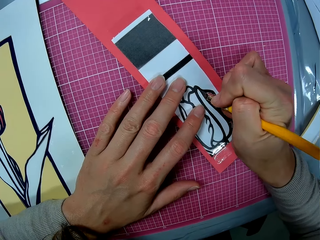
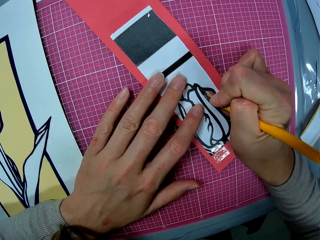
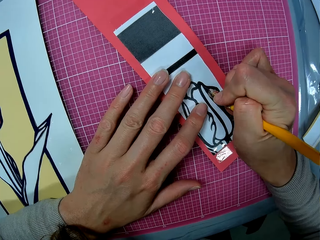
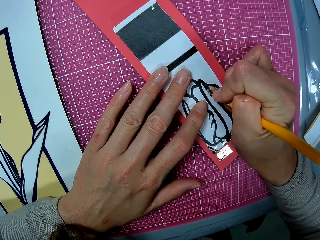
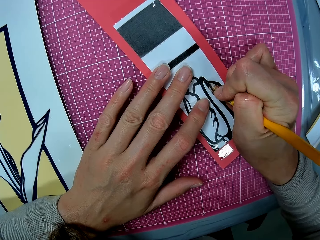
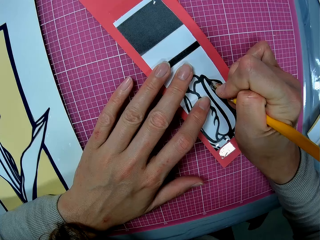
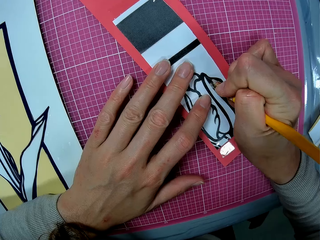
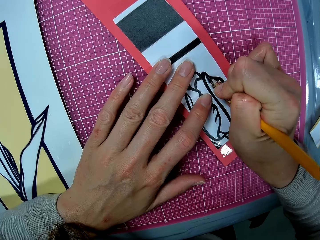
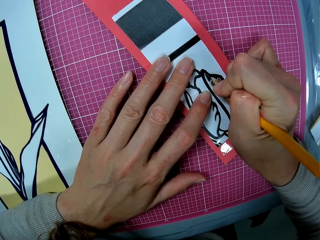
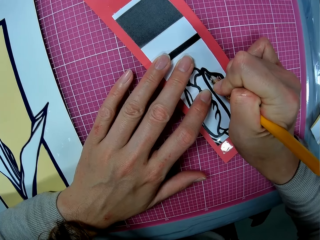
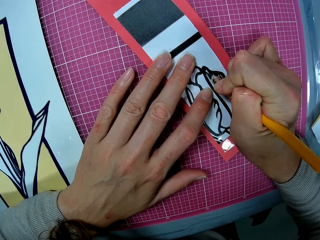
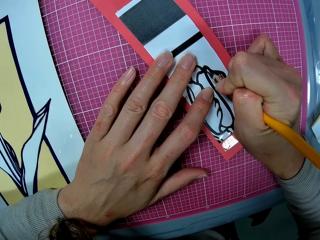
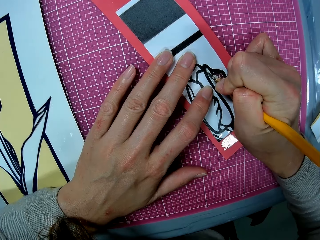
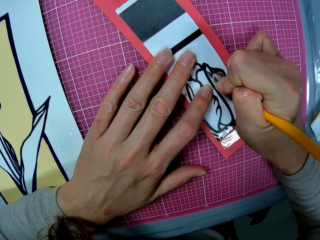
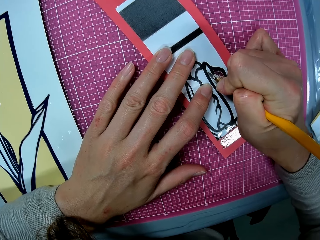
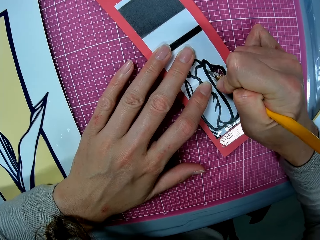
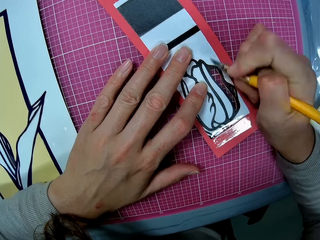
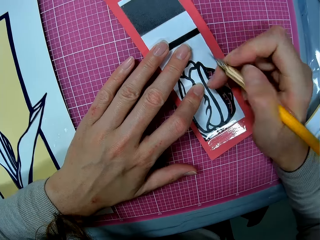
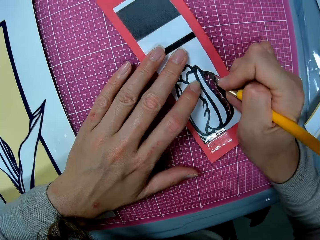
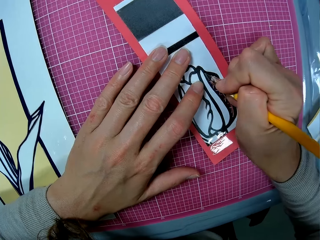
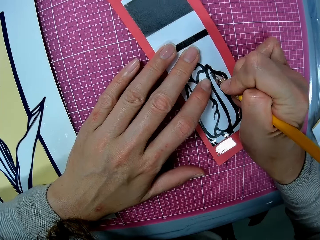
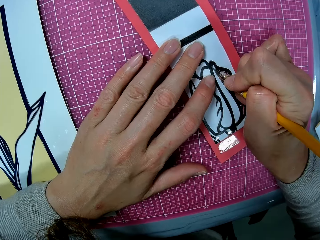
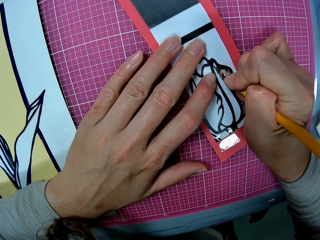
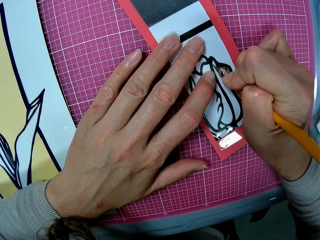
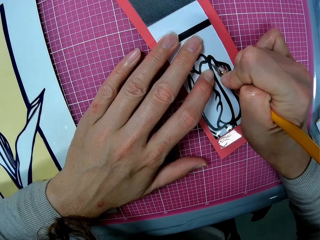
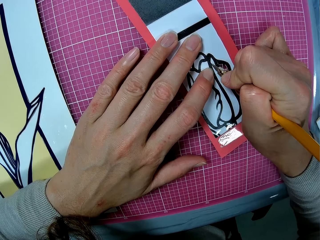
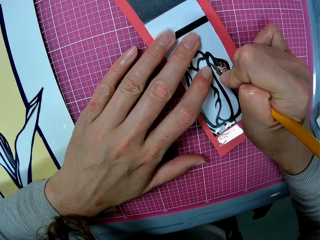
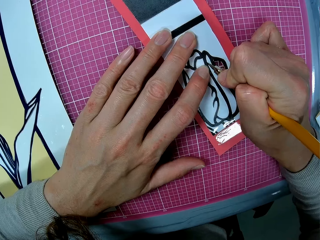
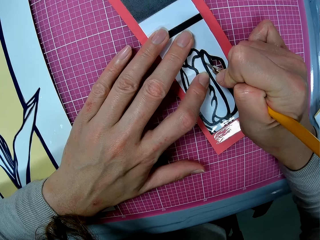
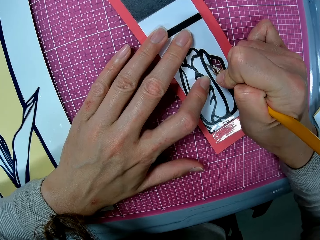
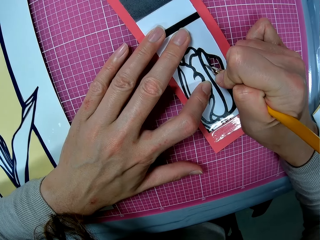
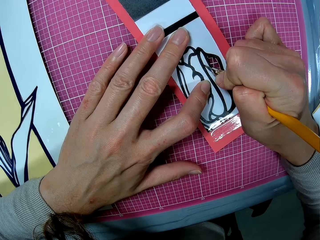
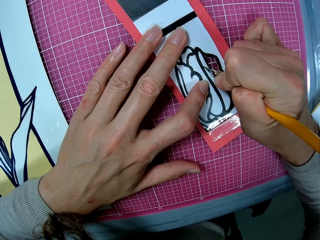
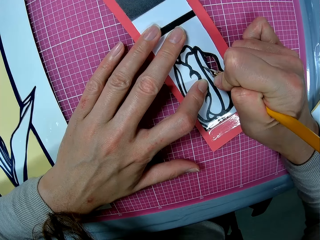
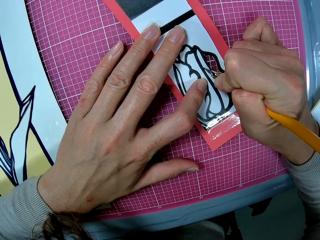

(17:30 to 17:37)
The camera wearer cuts out a piece from the cutouts with the craft knife in her right hand.

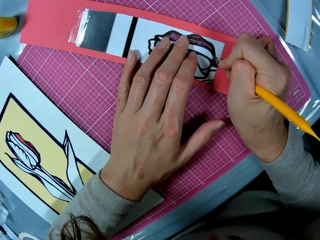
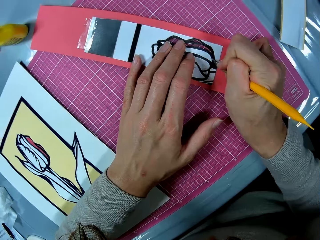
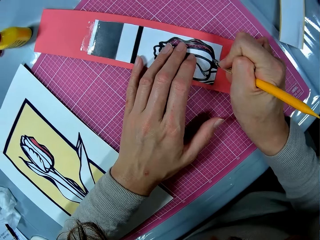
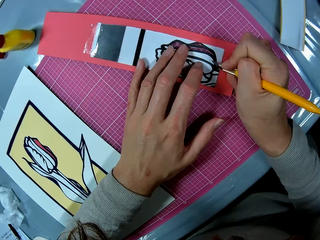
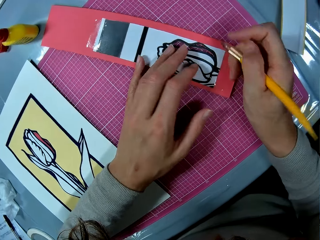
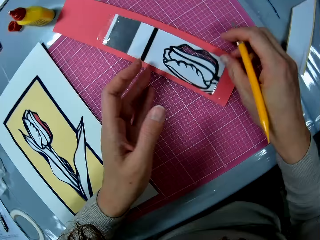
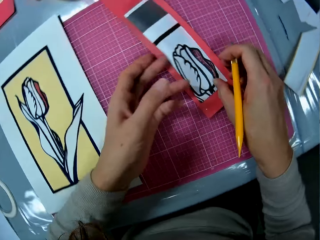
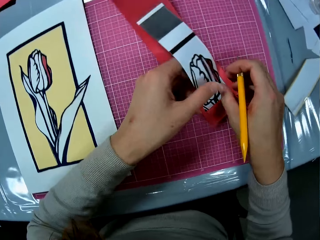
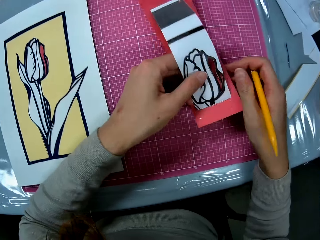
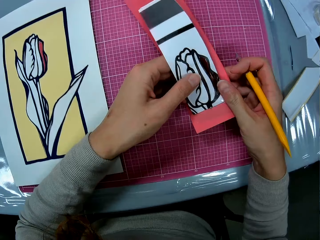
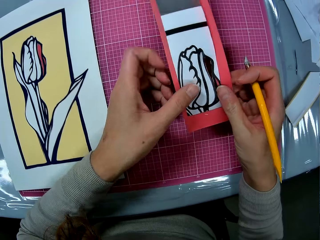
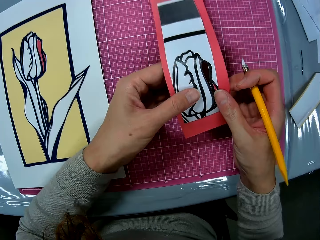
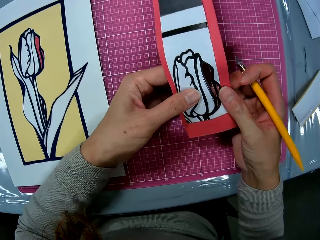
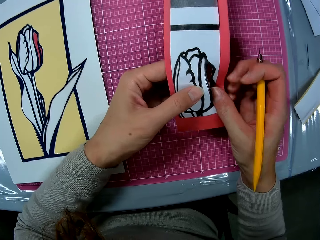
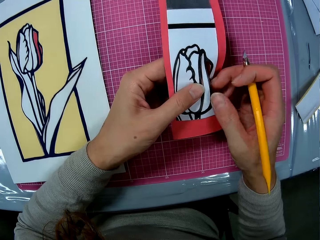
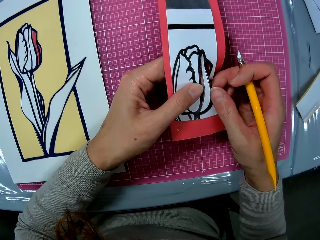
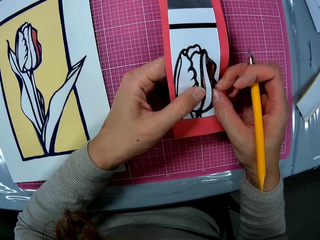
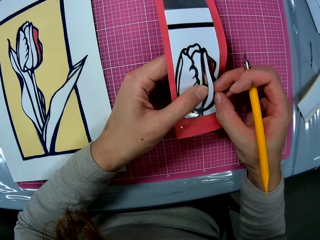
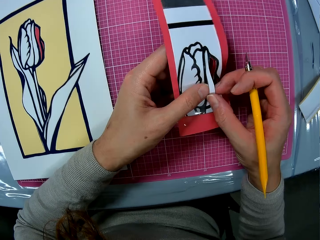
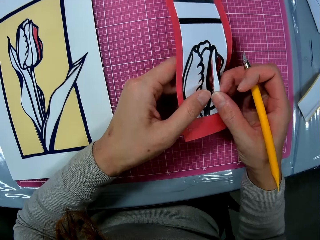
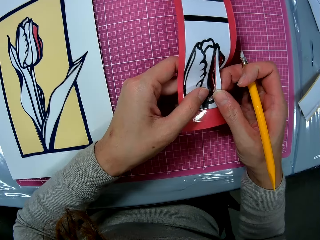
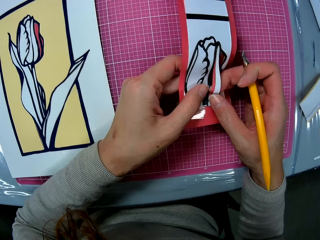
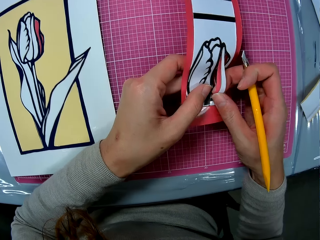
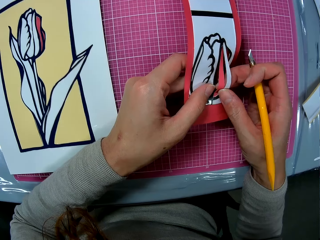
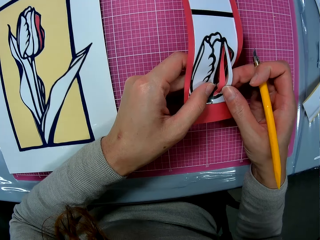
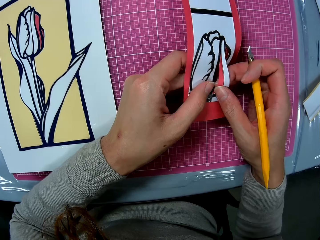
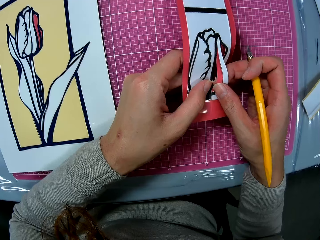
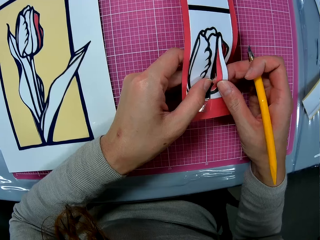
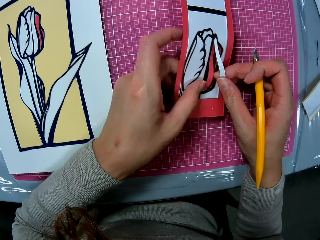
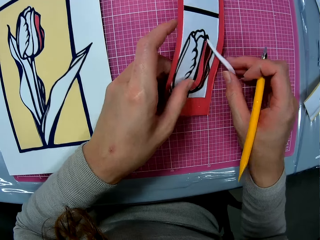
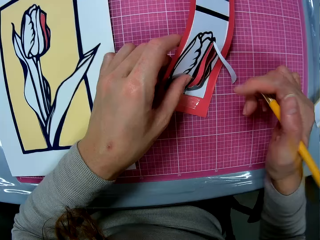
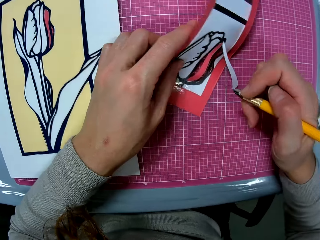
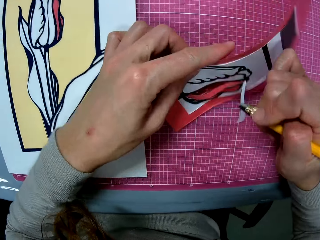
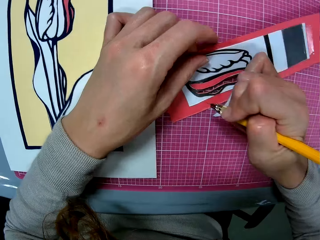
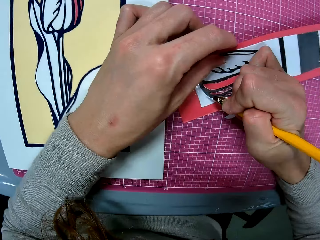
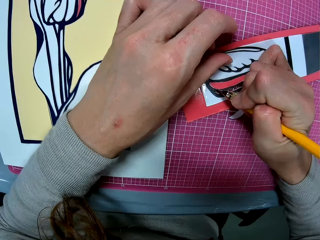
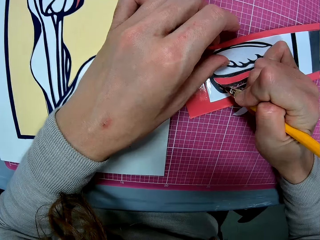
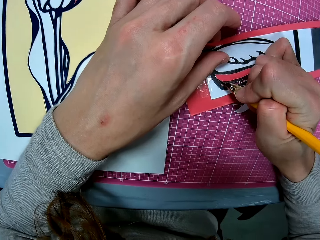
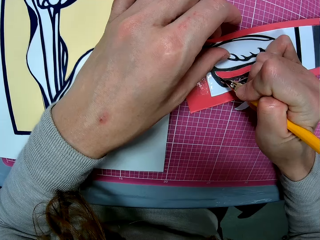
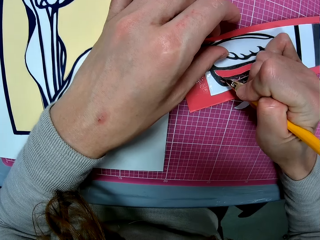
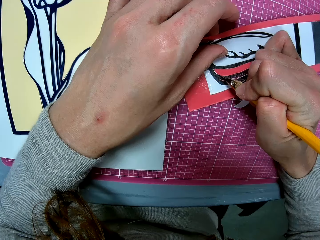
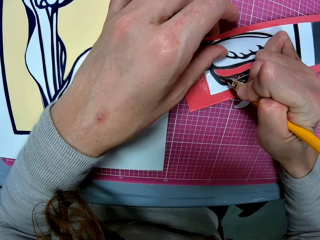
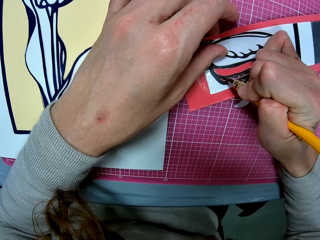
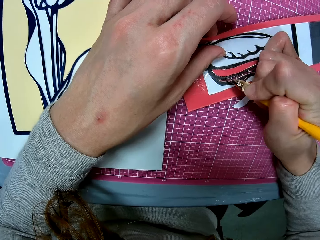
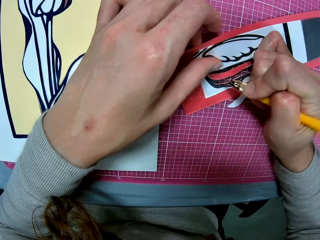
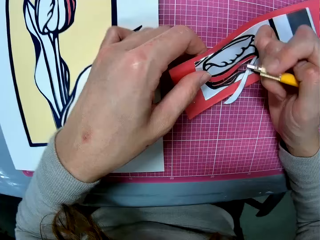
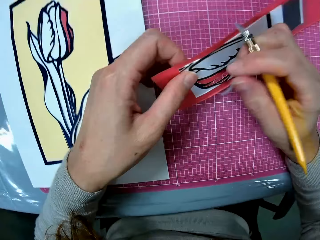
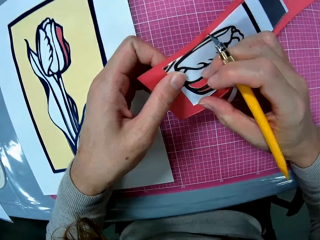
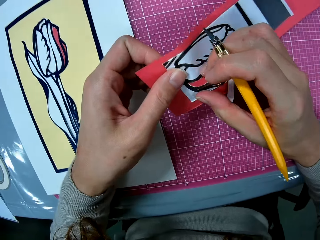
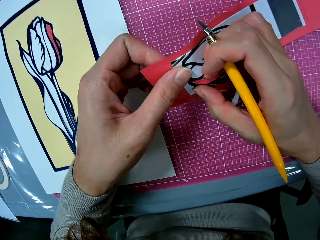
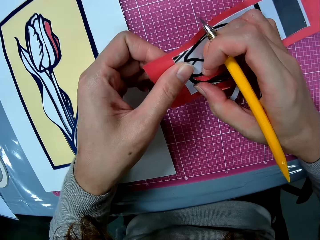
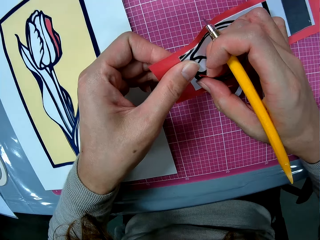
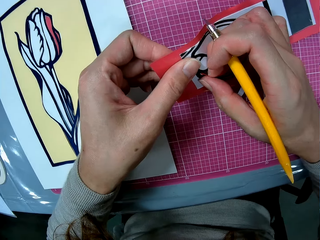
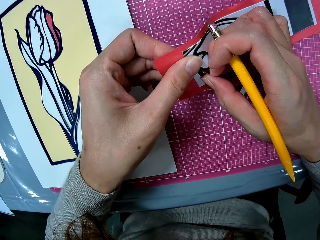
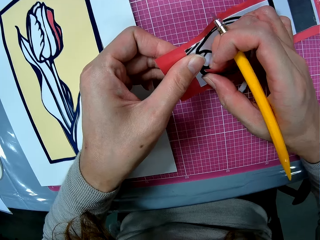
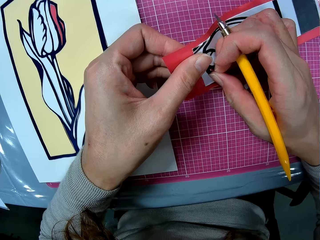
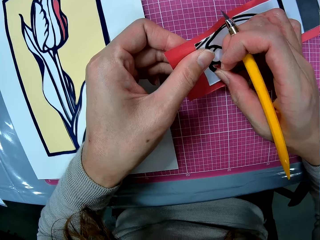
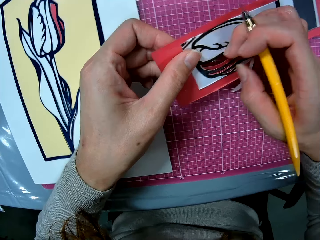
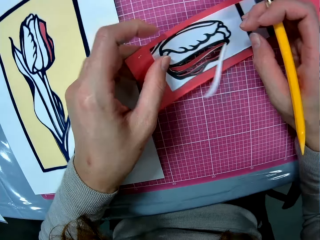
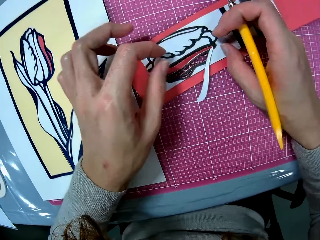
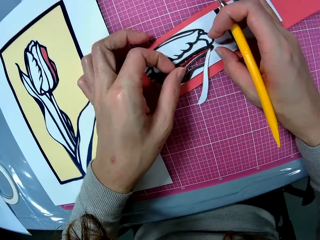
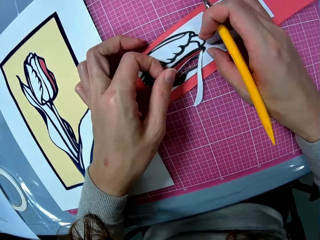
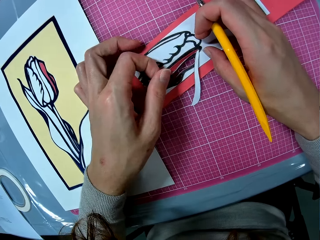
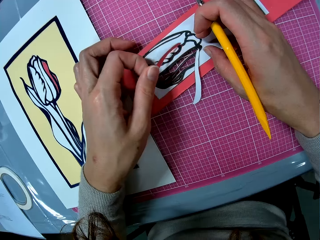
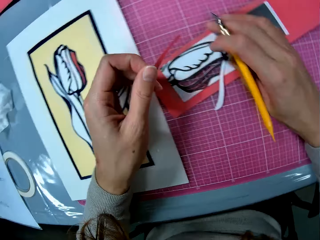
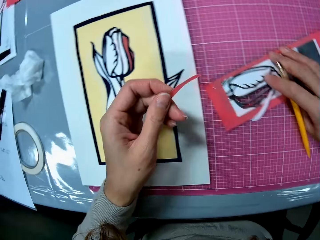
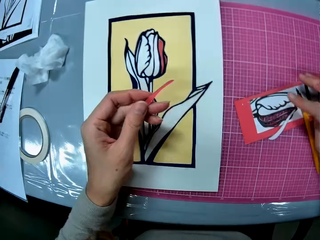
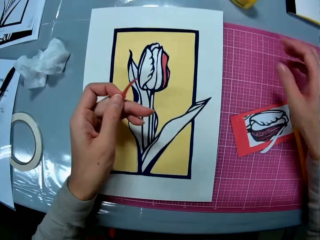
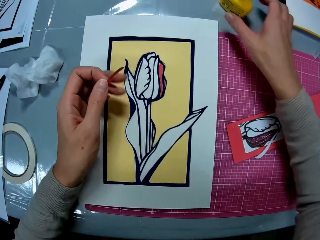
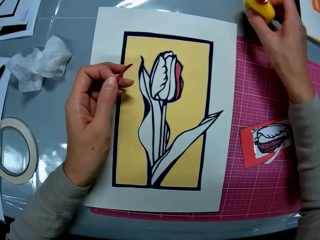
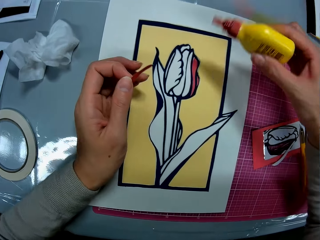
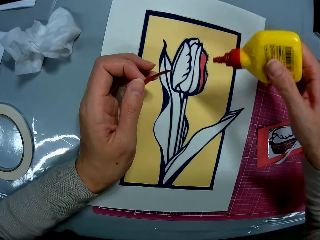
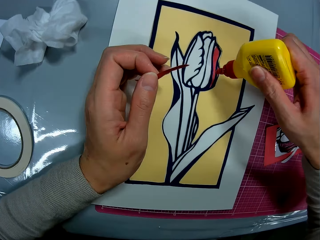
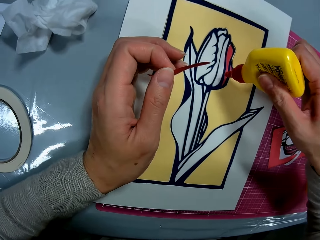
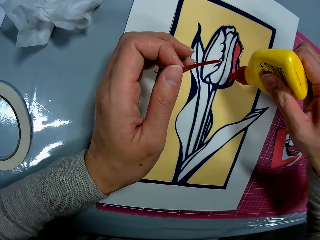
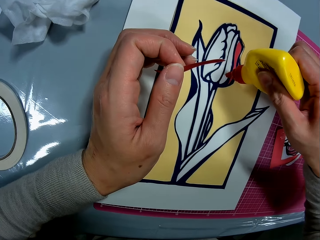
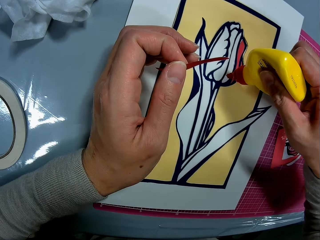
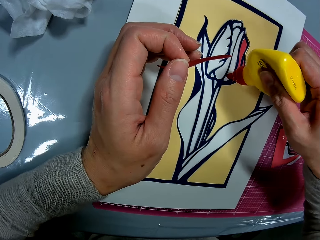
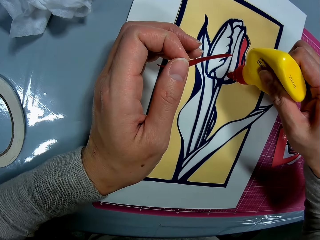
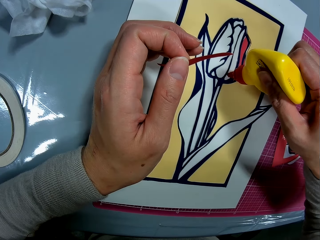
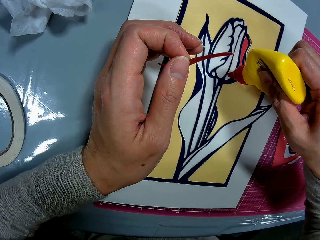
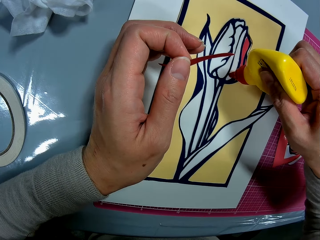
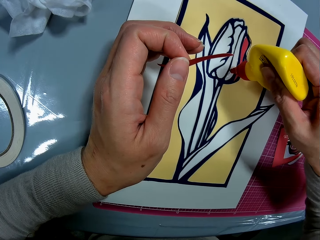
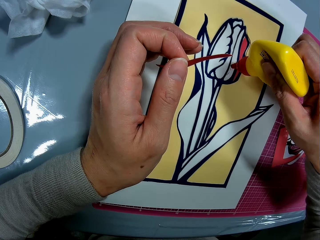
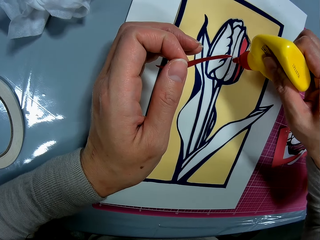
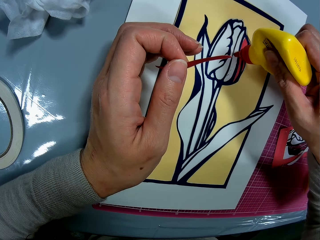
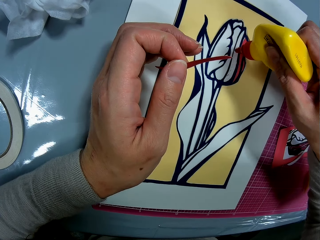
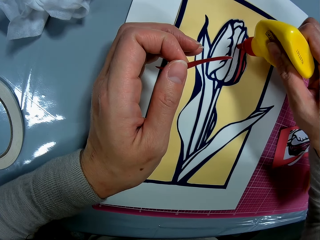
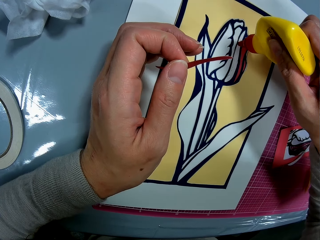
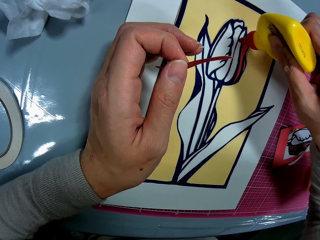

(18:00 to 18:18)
The camera wearer picks up the cutouts on the cutting mat. She adjusts the cutouts in her hands. She removes the cut-out part. She holds the cutouts on the cutting mat with her left hand. She cuts the cutouts with the craft knife in her right hand. She removes a colored cut piece from the cutouts with her left hand. She puts the craft knife in her right hand on the cutting mat. She picks up the glue container on the table with her right hand. She applies glue to the drawing.
